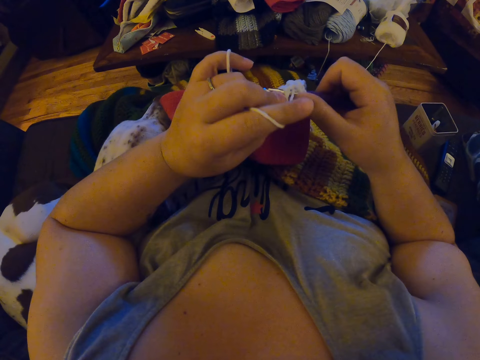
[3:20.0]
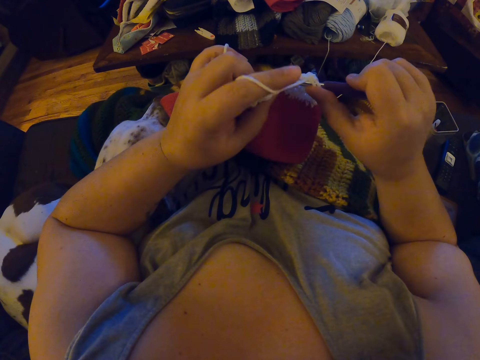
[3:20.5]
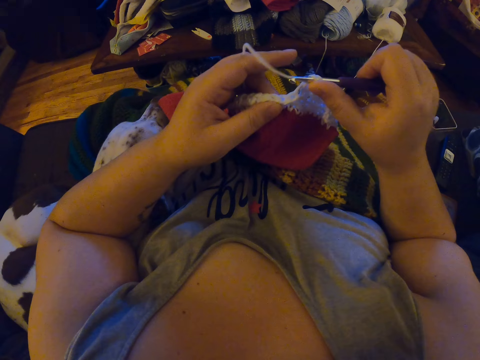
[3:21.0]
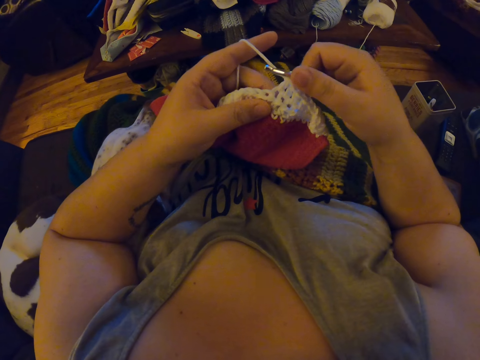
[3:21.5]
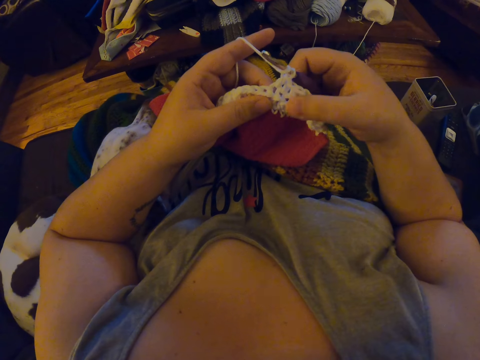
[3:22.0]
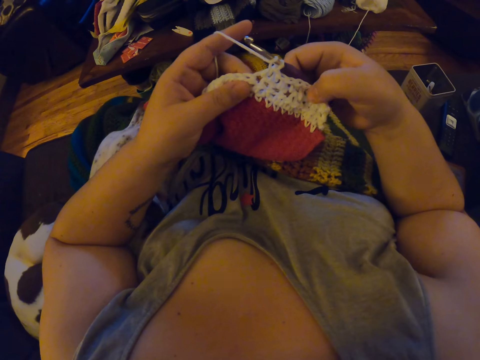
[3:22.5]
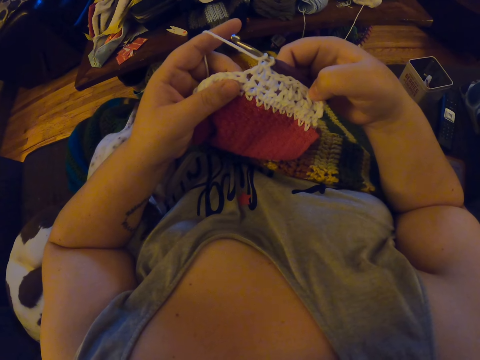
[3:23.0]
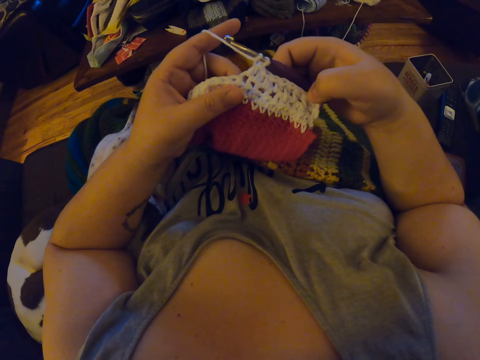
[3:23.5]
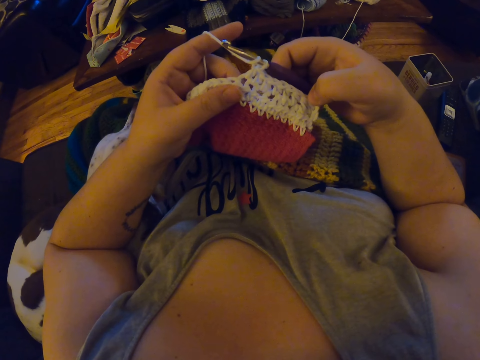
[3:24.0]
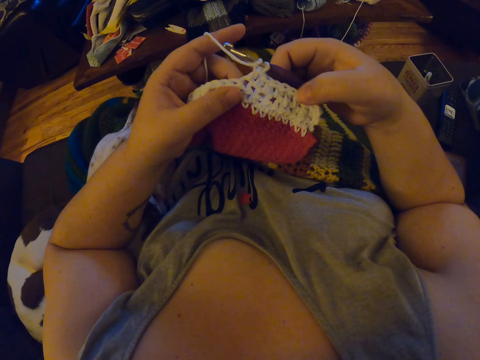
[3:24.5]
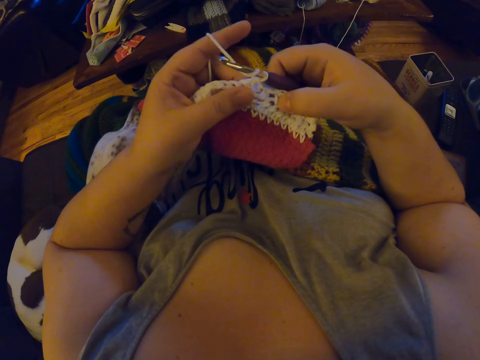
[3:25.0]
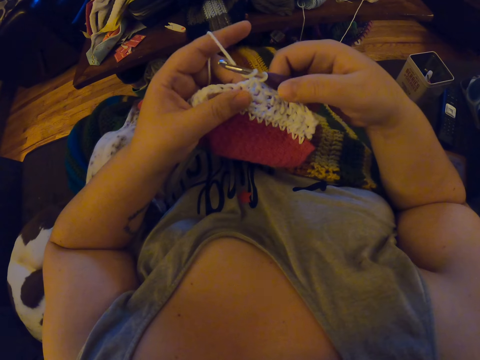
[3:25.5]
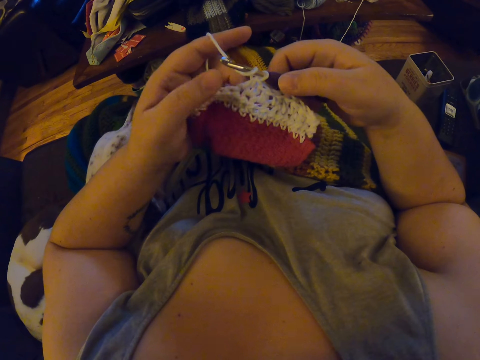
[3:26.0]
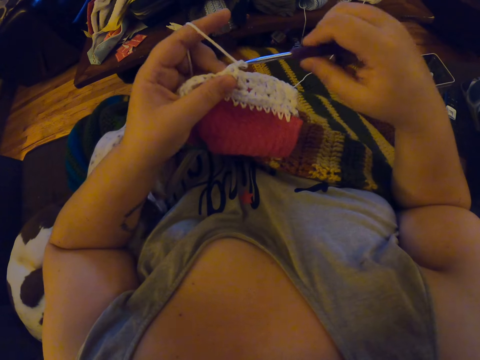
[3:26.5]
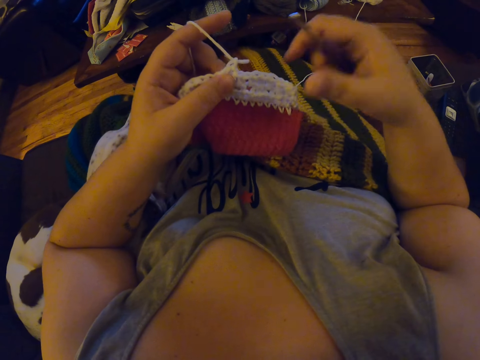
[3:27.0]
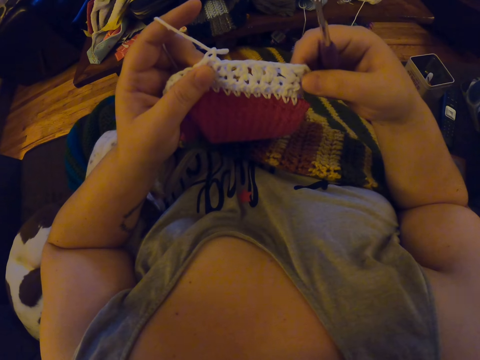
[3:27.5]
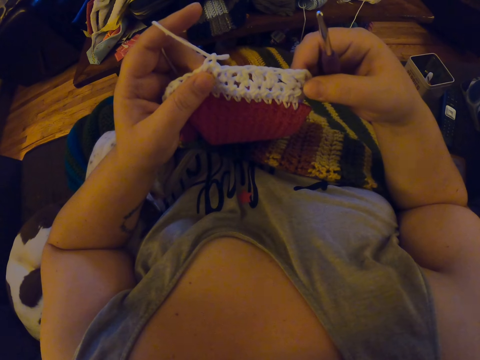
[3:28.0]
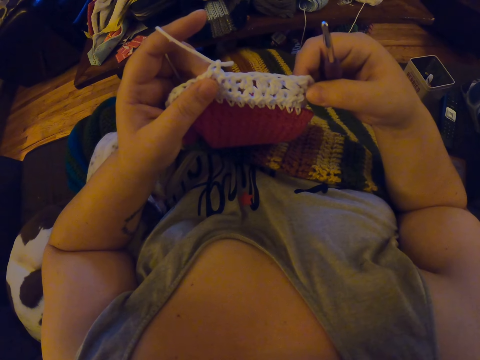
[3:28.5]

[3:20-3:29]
The camera wearer inspects the crochet pattern with her hands. She stops to knit the fabric. She moves her fingers across the fabric. She knits the fabric. She removes the crochet needle from the crochet wool loops. She stops to knit the fabric. She inspects the crochet pattern with her hands.

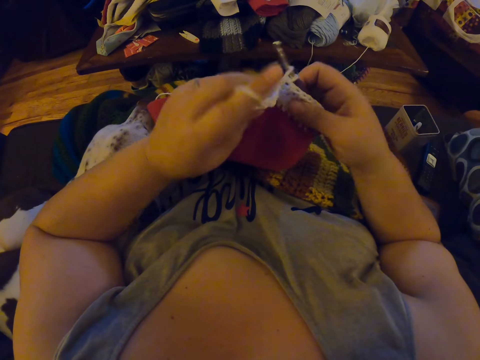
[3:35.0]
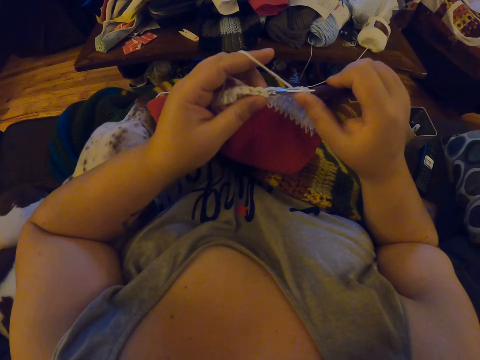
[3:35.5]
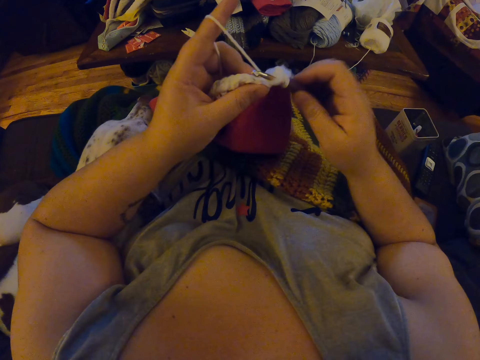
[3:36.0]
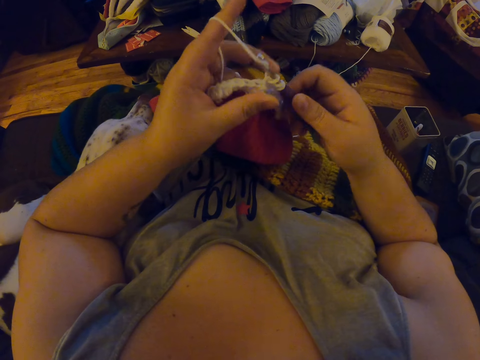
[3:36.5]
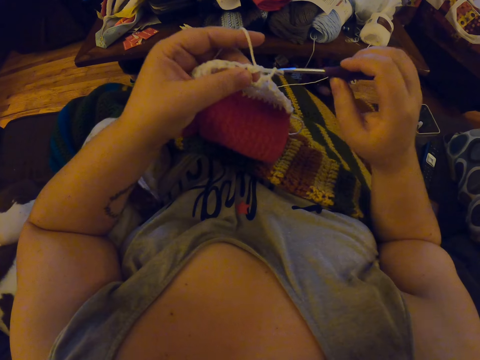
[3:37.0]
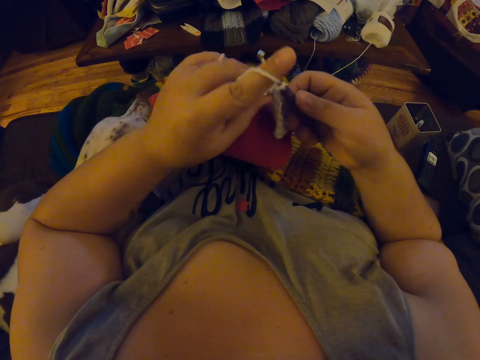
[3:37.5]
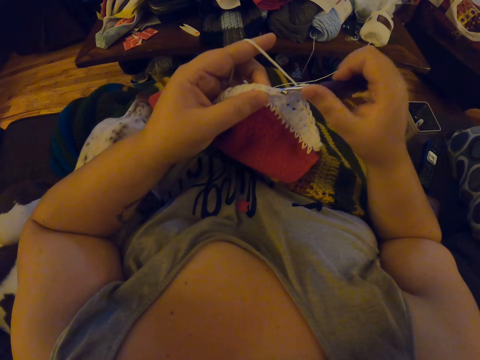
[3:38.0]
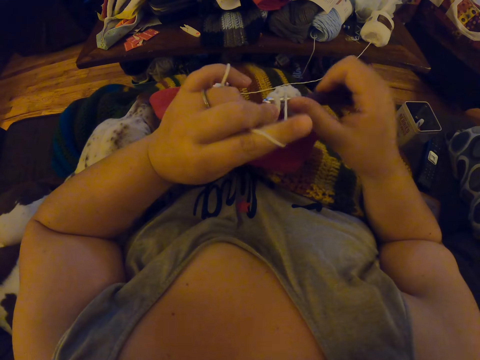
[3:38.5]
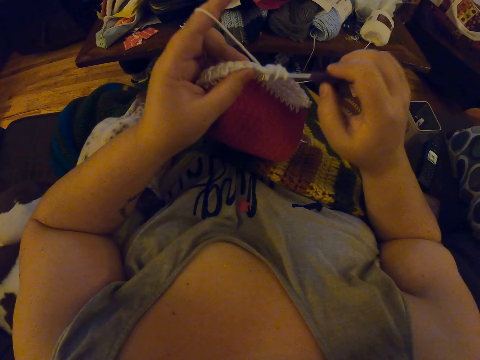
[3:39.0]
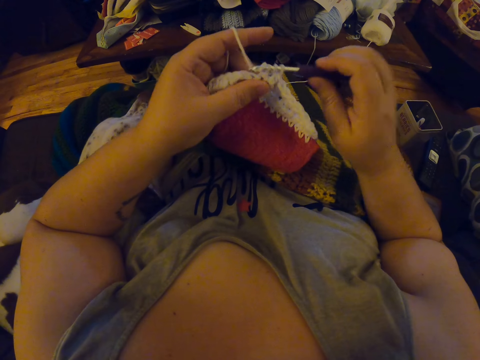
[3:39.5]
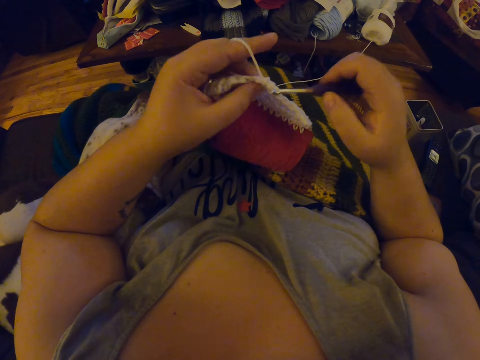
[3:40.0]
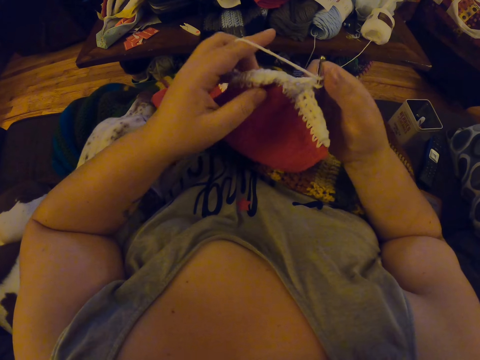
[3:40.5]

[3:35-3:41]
The camera wearer crochets the fabric with her left hand and the crochet needle in her right hand.

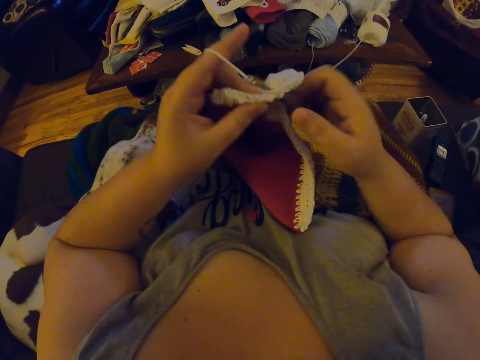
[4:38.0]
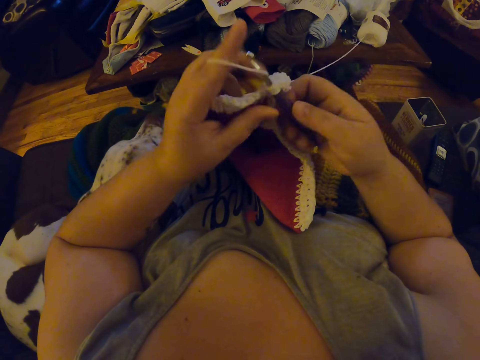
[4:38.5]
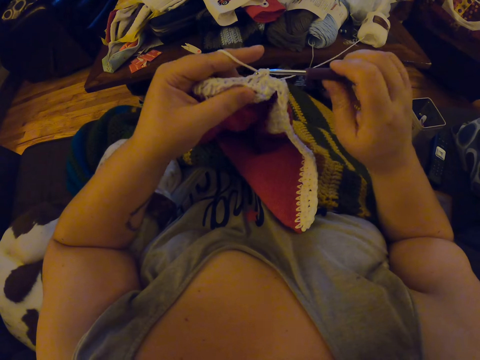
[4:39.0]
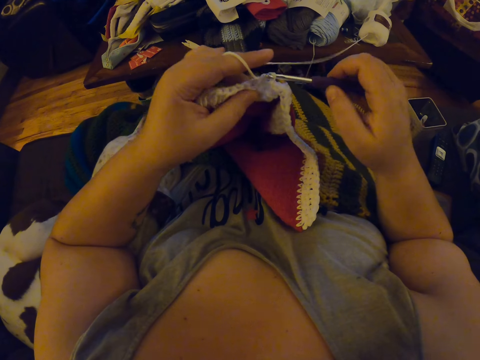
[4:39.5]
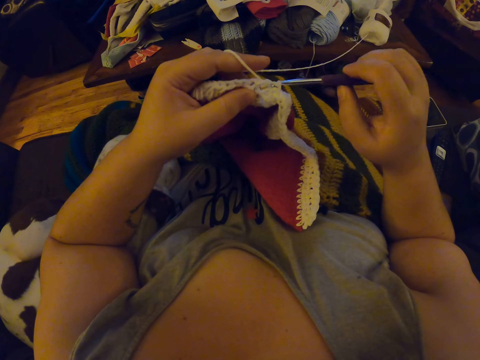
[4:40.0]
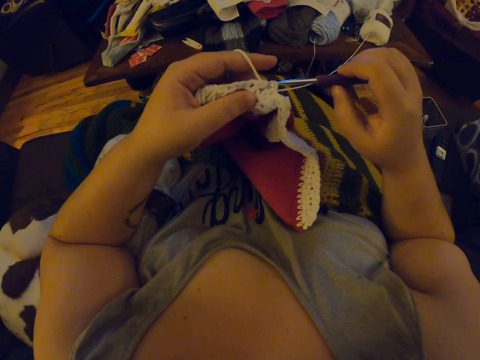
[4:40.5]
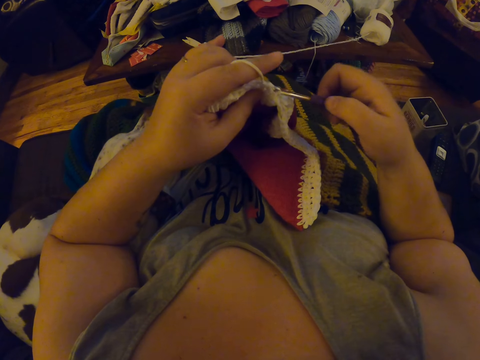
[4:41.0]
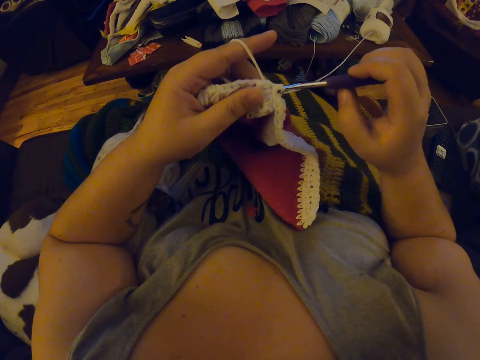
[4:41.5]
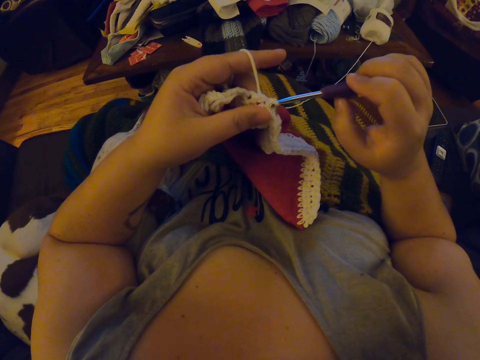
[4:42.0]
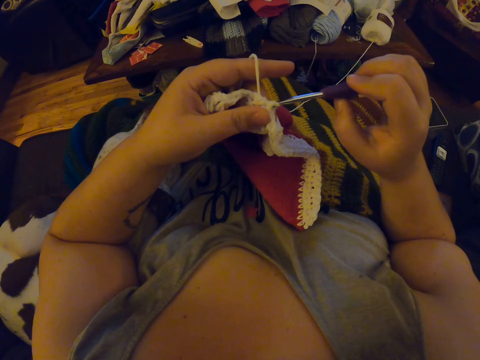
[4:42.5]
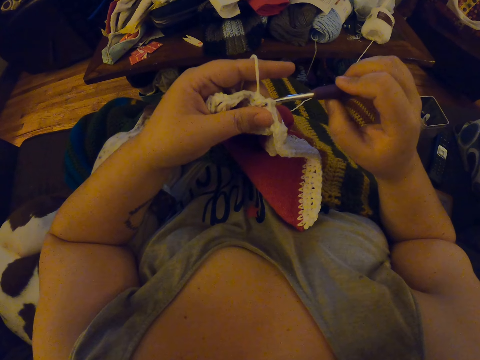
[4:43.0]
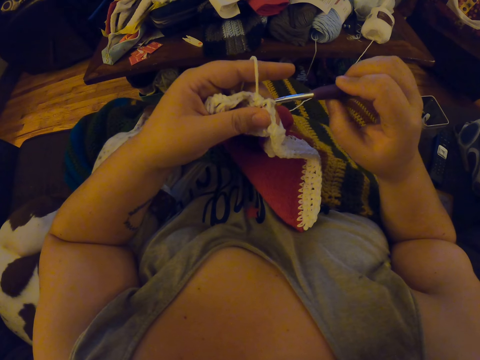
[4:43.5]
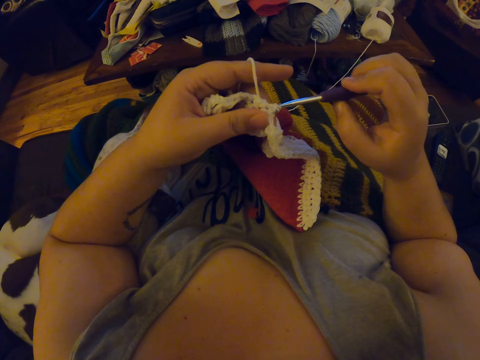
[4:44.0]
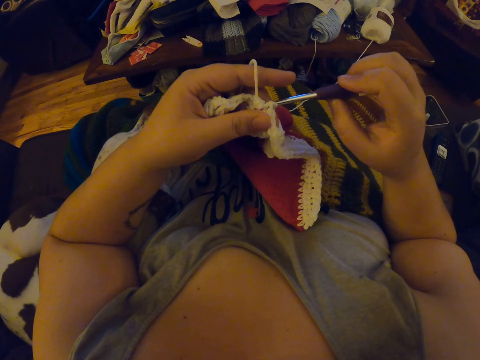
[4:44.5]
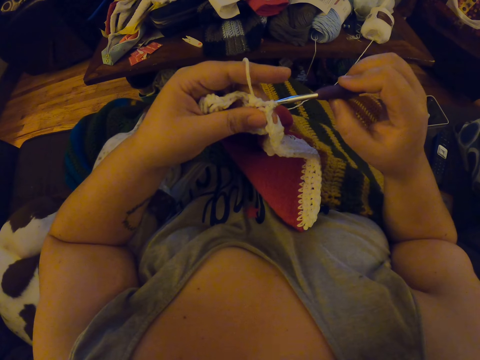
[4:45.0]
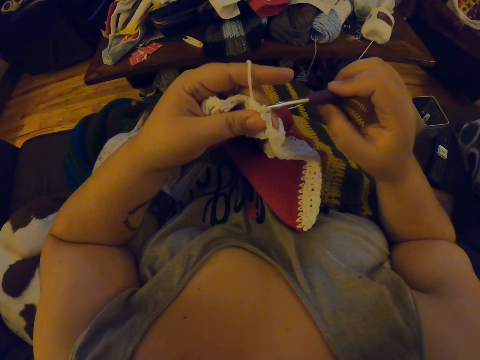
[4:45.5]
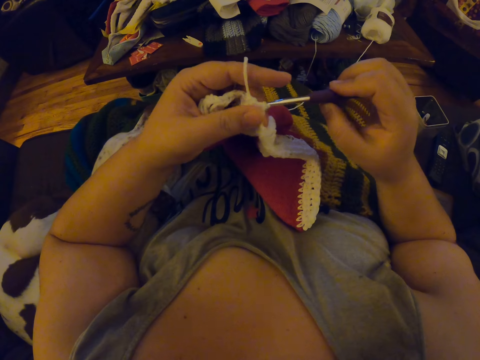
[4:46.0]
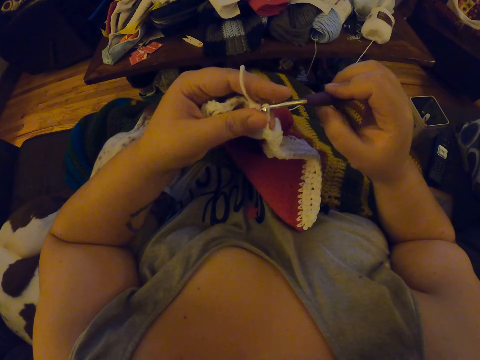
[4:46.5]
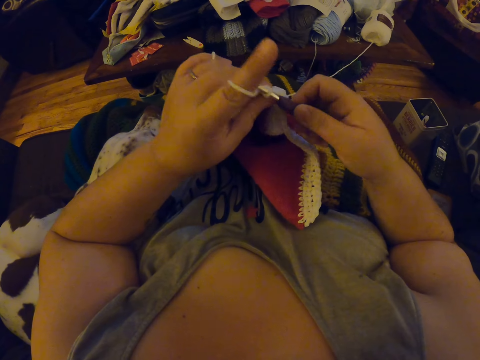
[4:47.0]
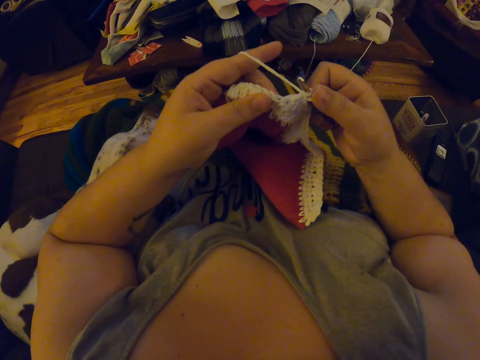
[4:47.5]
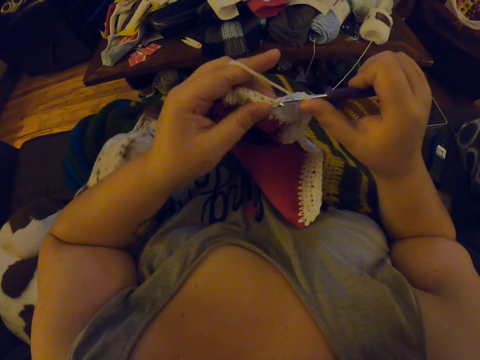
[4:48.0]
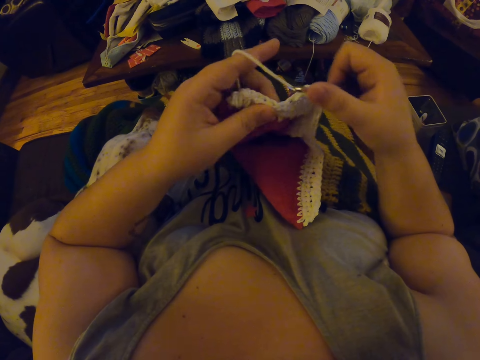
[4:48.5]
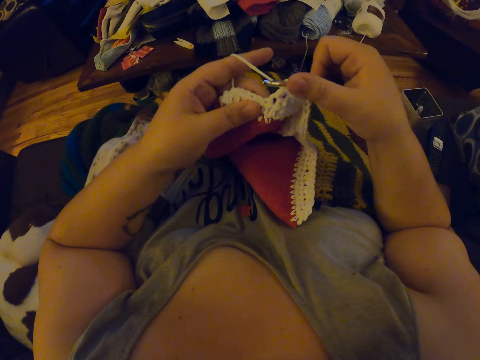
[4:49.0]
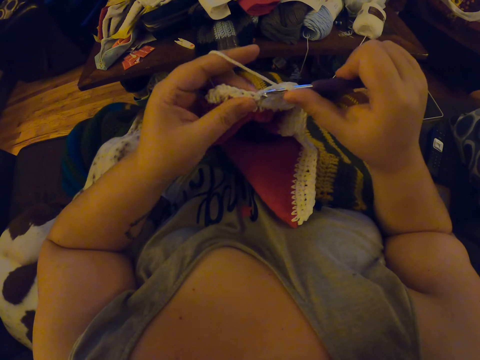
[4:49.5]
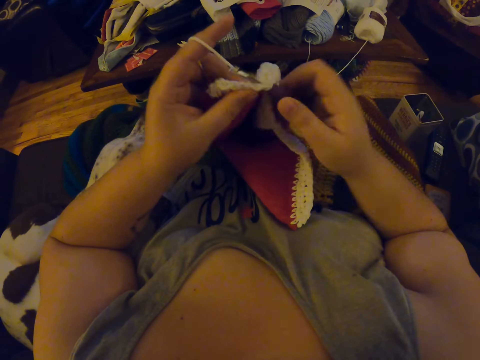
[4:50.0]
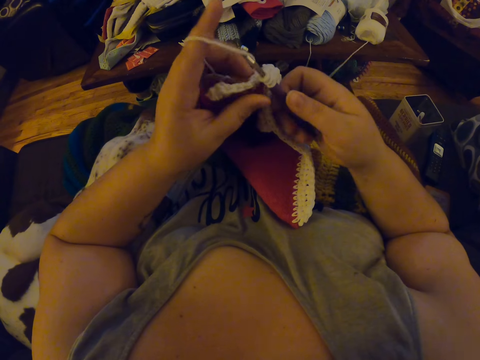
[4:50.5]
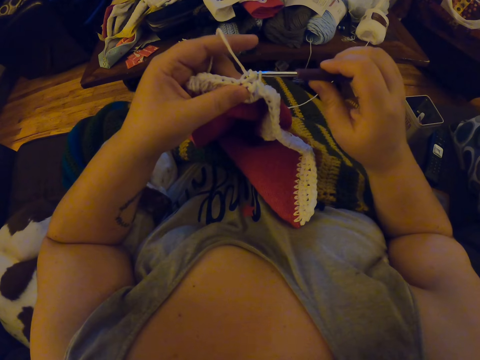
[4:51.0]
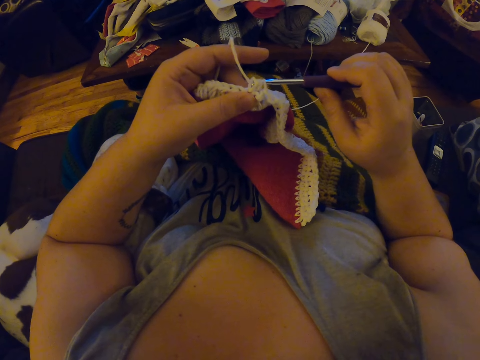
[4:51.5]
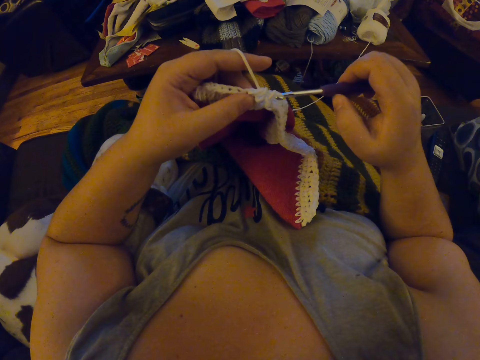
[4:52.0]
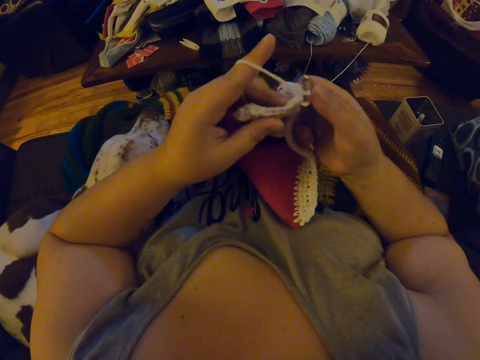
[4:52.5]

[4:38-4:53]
The camera wearer untangles the crochet needle in the wool loops. She crochets with her left hand and the crochet needle in her right hand.
